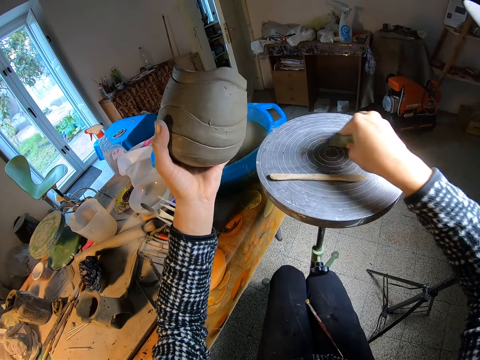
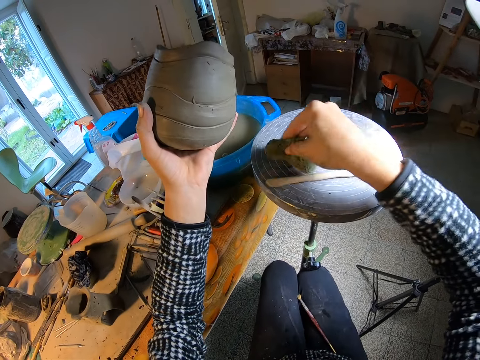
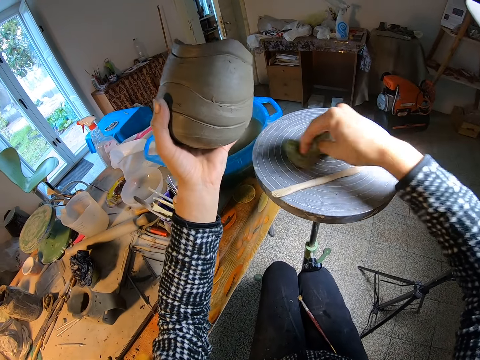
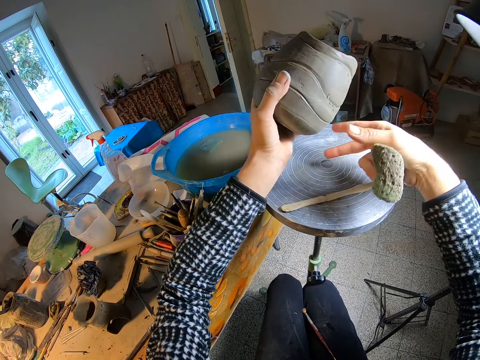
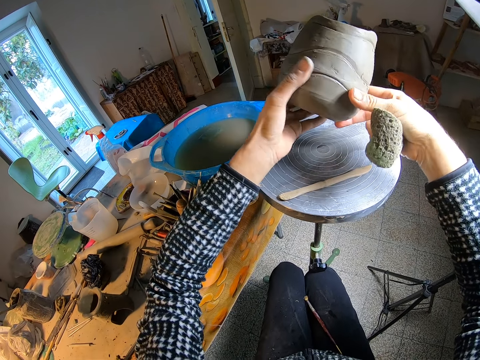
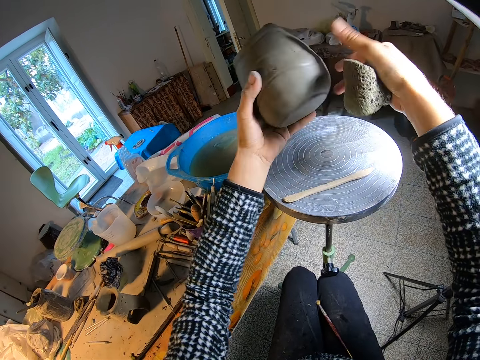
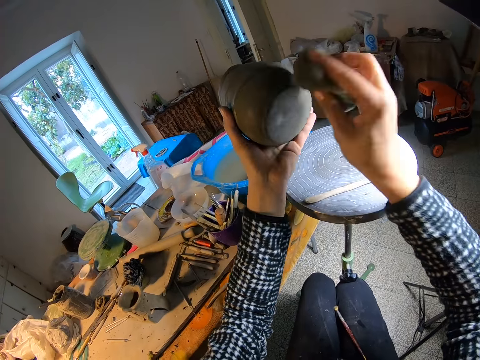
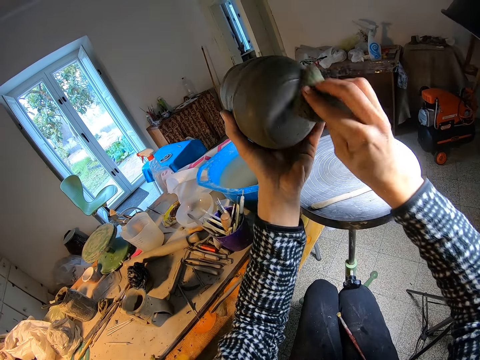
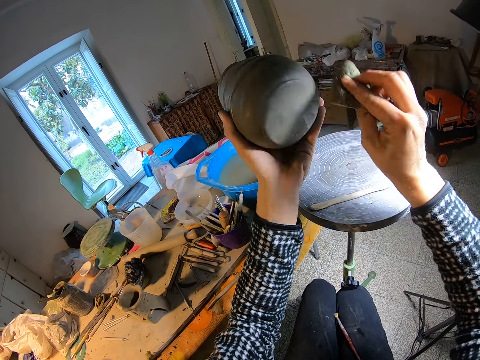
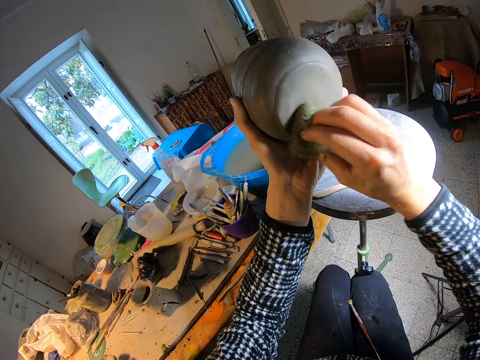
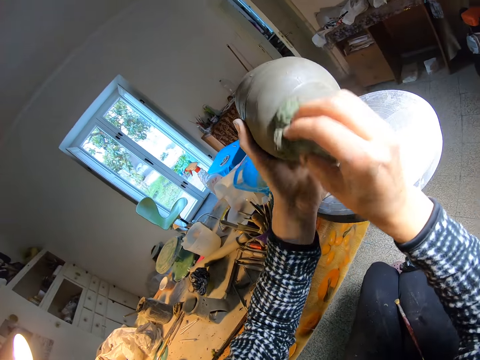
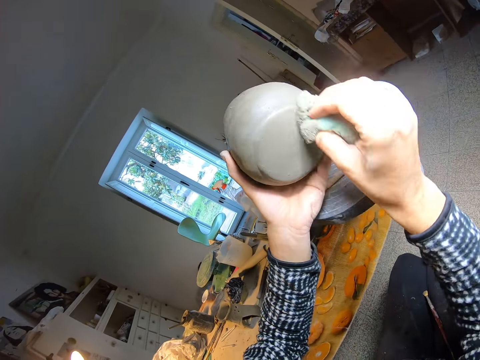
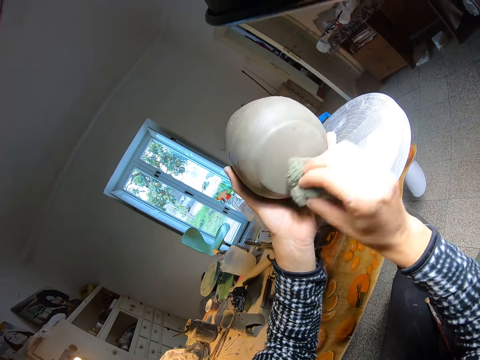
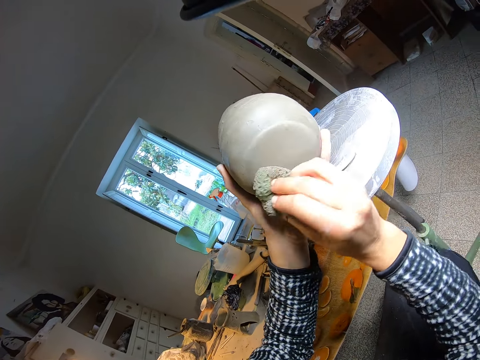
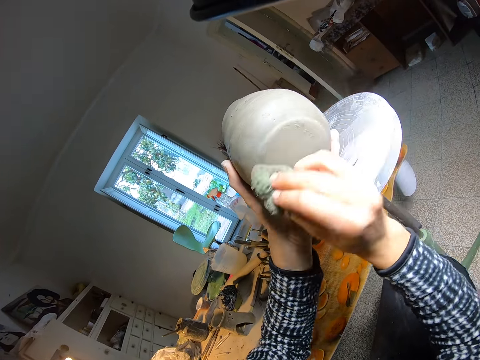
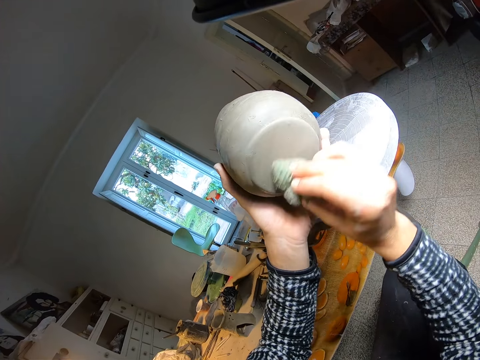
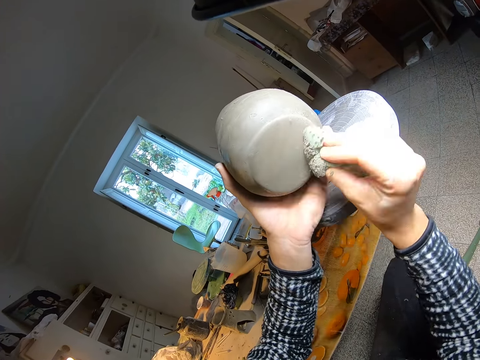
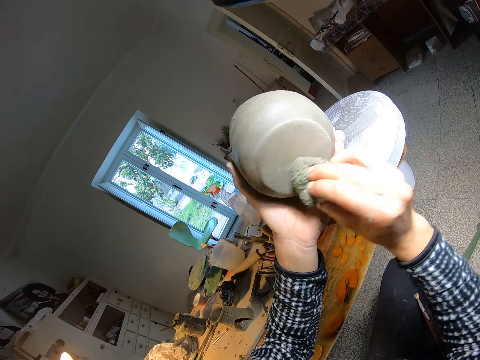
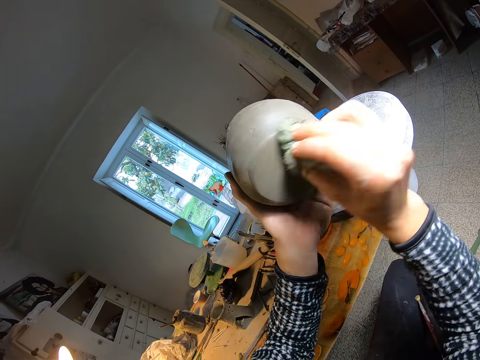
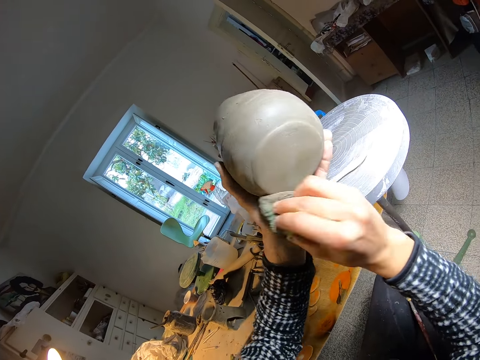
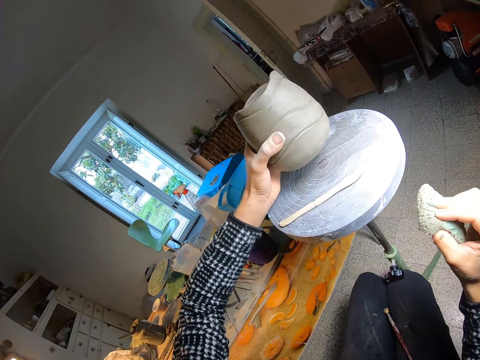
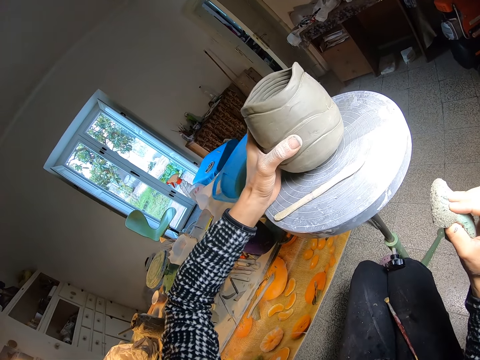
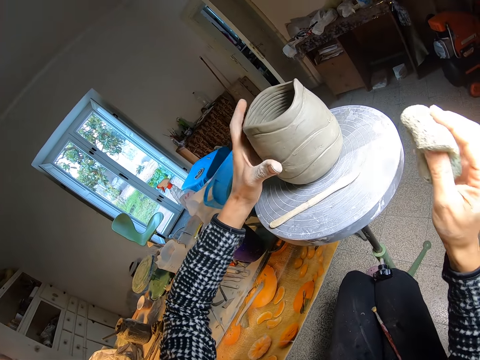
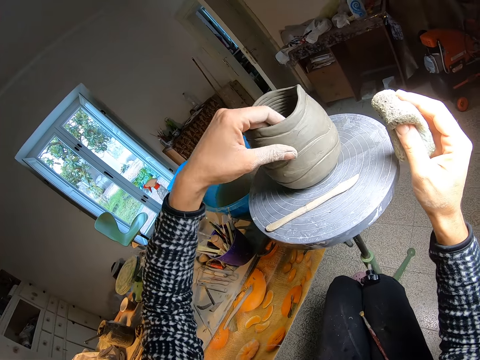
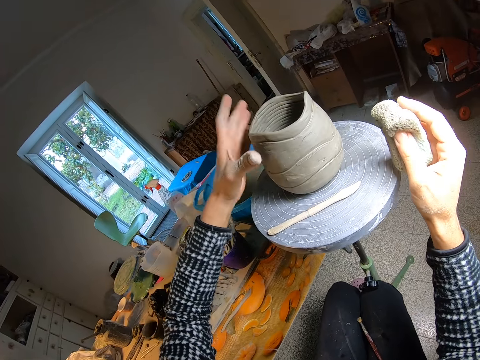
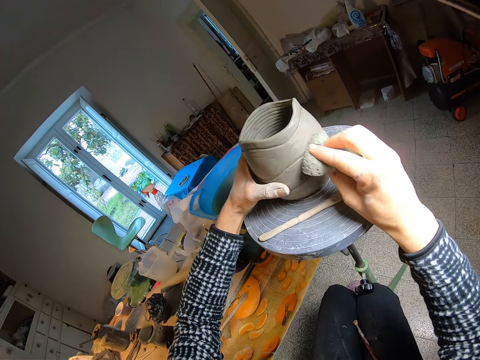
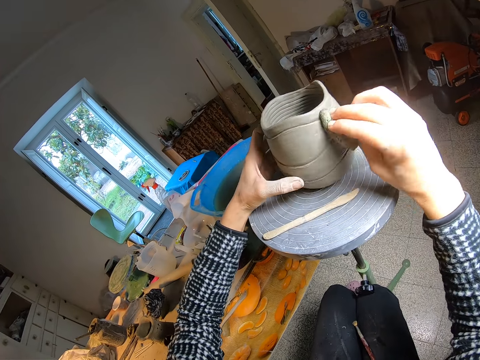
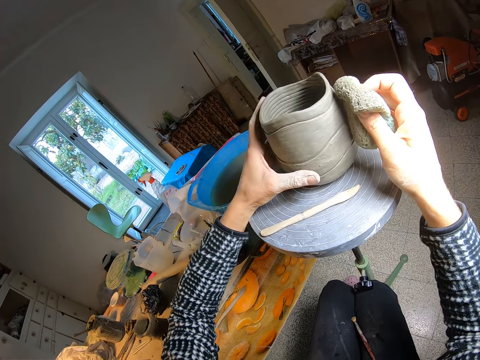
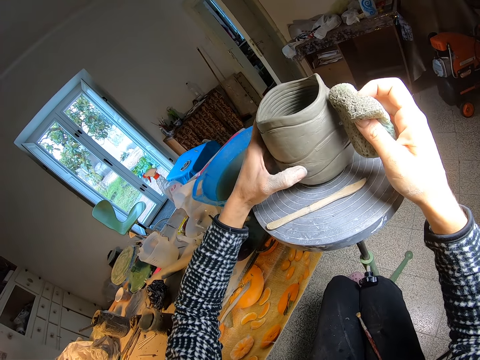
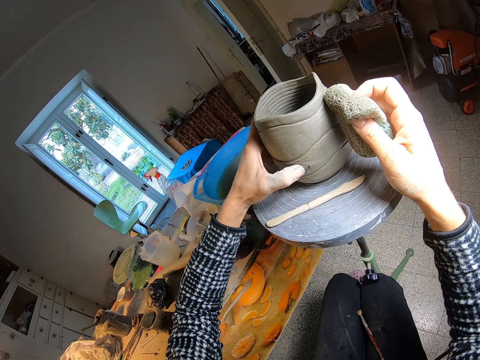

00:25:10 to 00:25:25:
The camera wearer cleans the pottery wheel with the foam or sponge with her right hand. She holds the vase with both hands. She holds the vase in her left hand. She cleans the pottery wheel with the foam with her right hand. She cleans the clay vase with the sponge. She places the vase on the pottery wheel with her left hand. She holds the vase on the pottery wheel with her left hand. She cleans the pottery wheel with the foam with her right hand. She cleans the clay vase with the sponge.

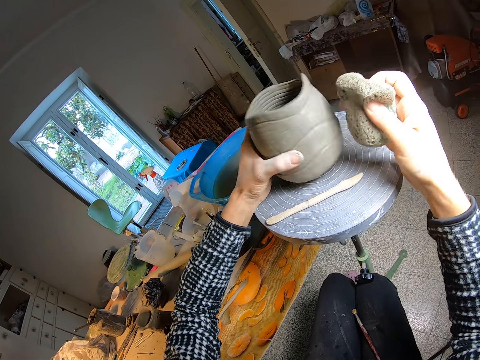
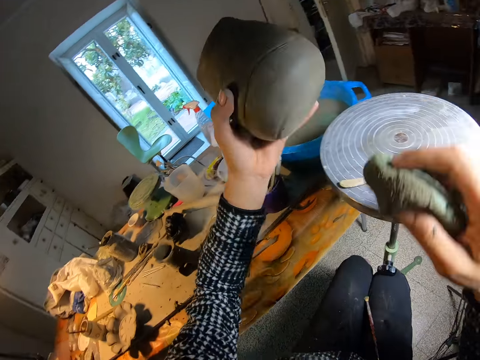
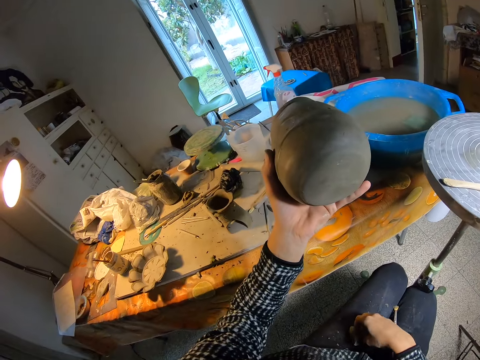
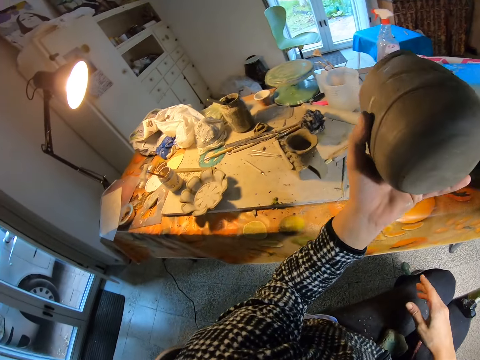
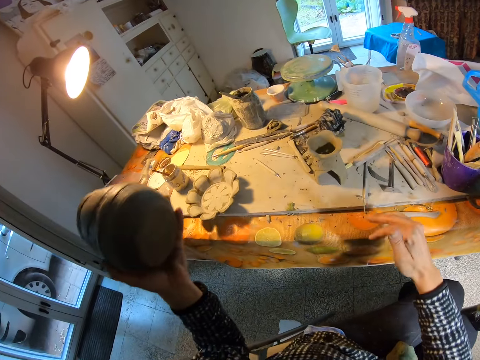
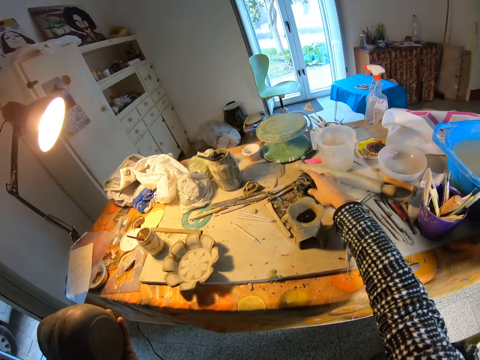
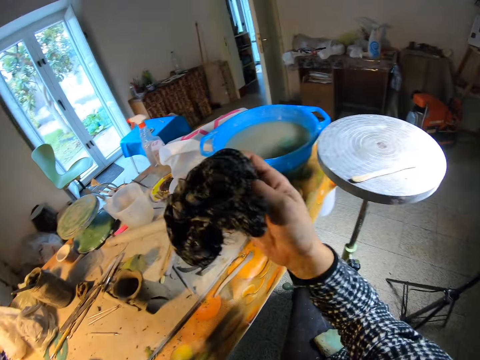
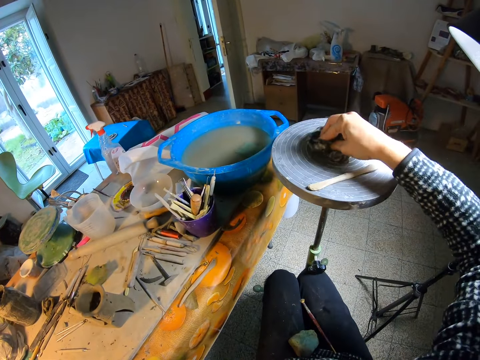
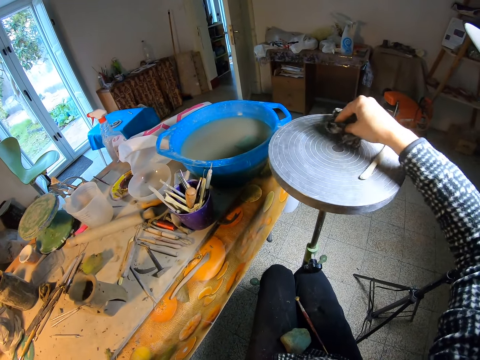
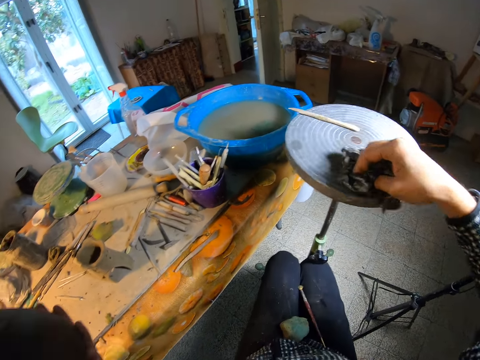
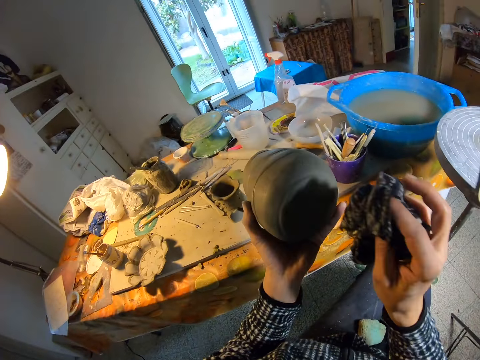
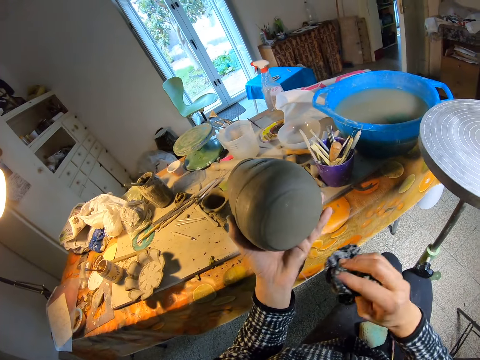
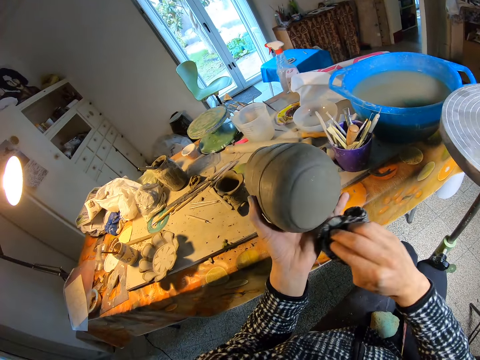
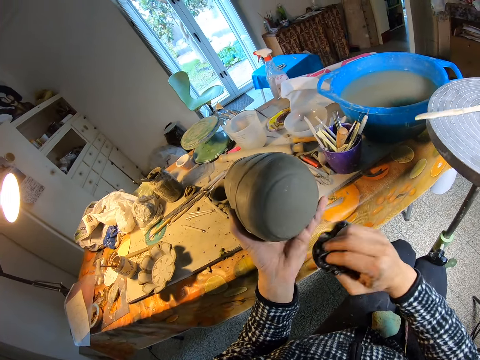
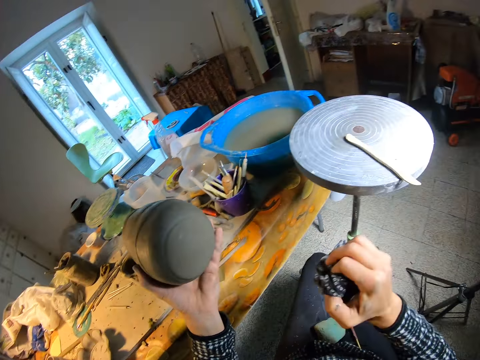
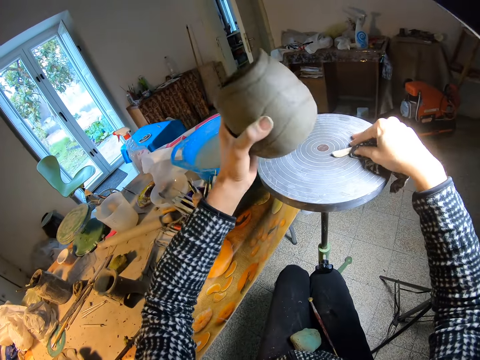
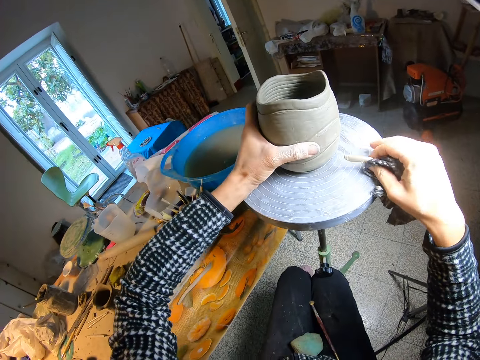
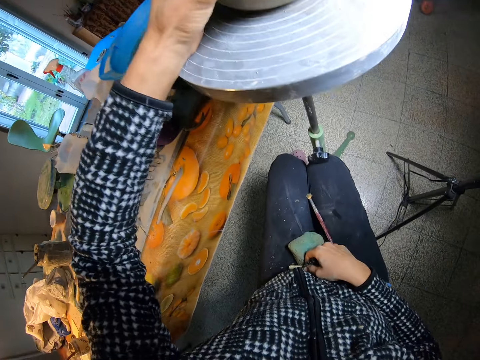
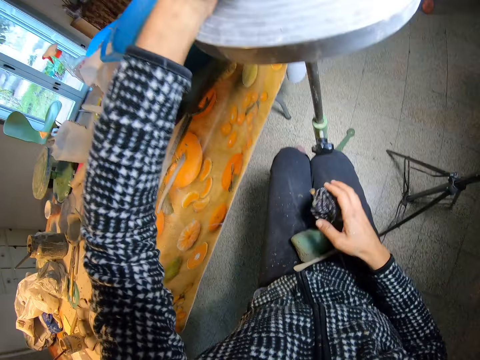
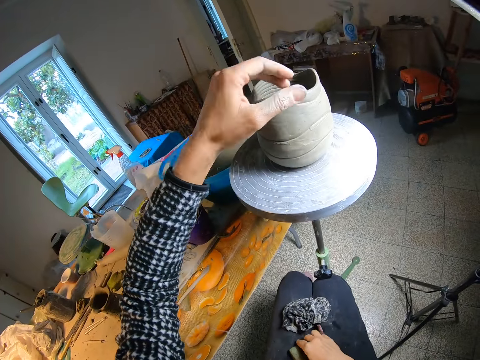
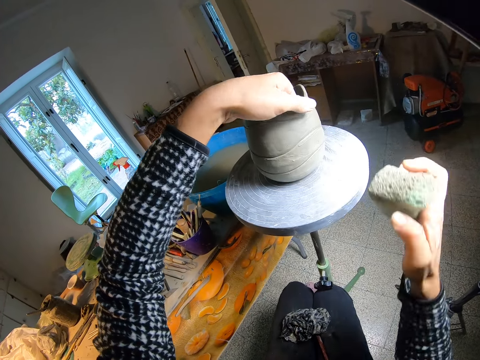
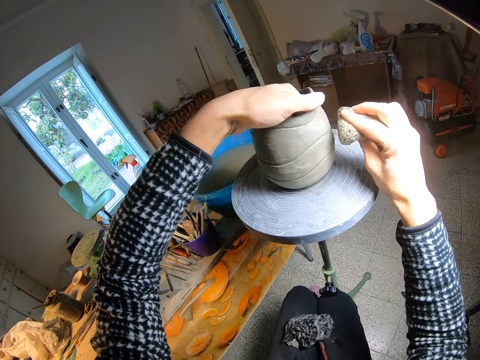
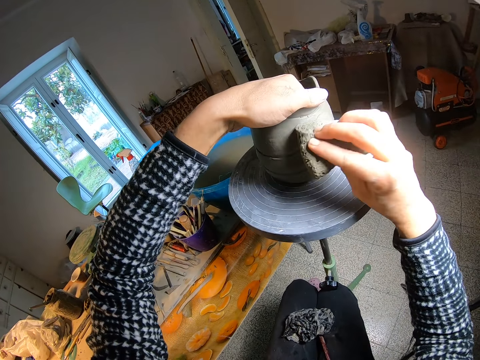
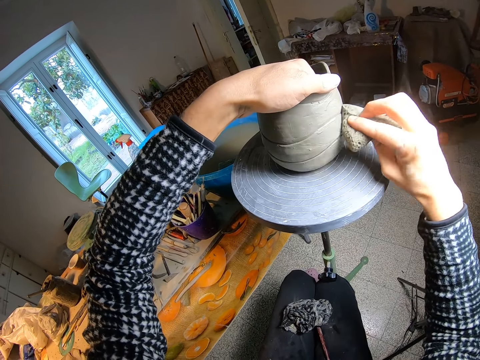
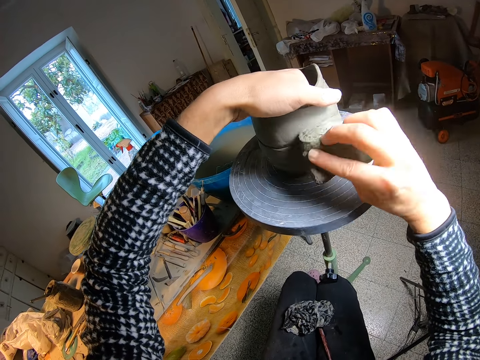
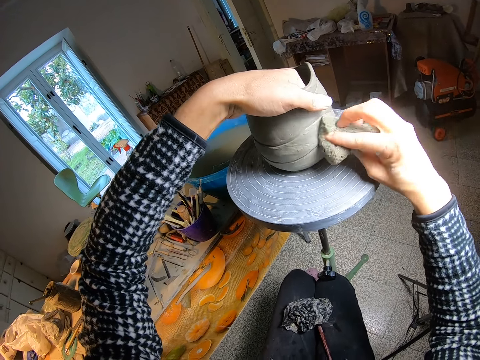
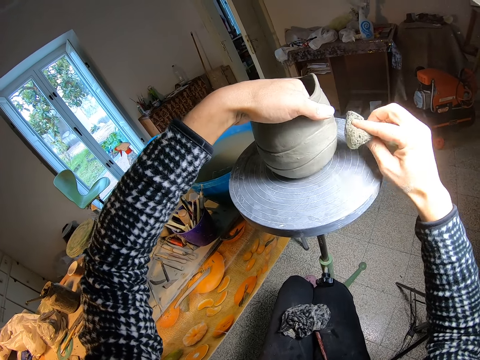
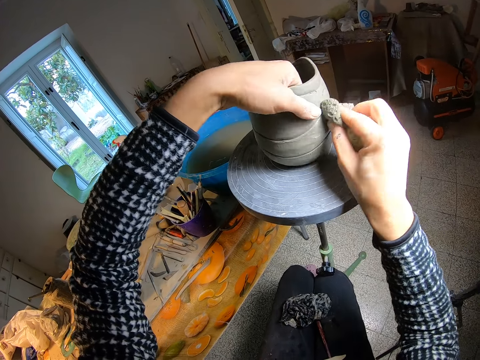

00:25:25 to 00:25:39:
The camera wearer cleans the clay vase with her hand. She lifts the vase from the pottery wheel with her left hand. She drops the foam on her legs with her right hand. She picks a rag from the table with her right hand. She cleans the pottery wheel with the rag with her right hand. She cleans the vase with the rag with her right hand. She picks the carving tool from the pottery wheel with her right hand. She places the vase on the table with her left hand. She drops the carving tool on her legs with her right hand. She drops the rag on her legs with her right hand. She picks the foam from her legs with her right hand. She holds the vase on the pottery wheel with her left hand. She cleans the vase with the foam with her right hand. She turns the vase on the pottery wheel with her left hand.
